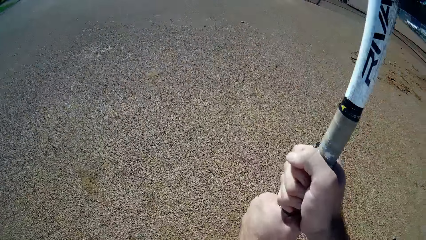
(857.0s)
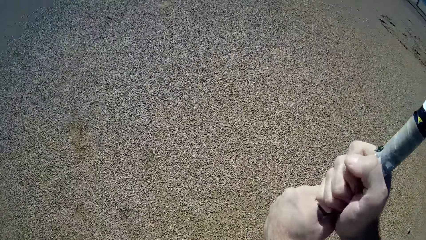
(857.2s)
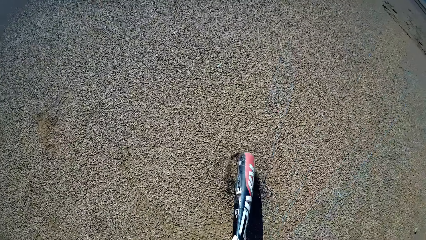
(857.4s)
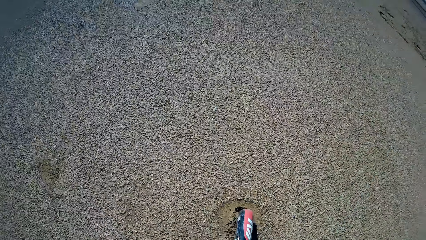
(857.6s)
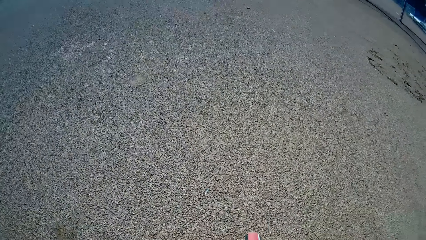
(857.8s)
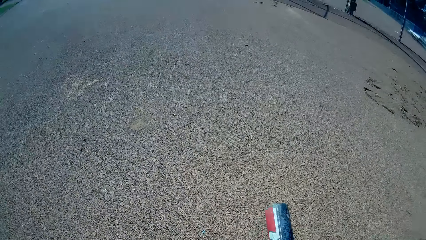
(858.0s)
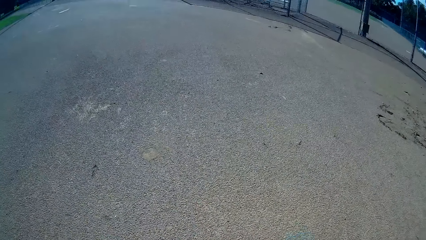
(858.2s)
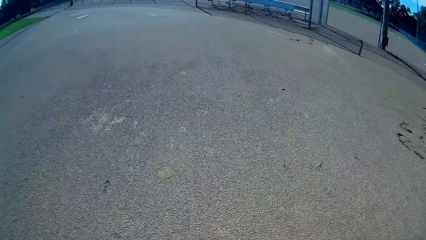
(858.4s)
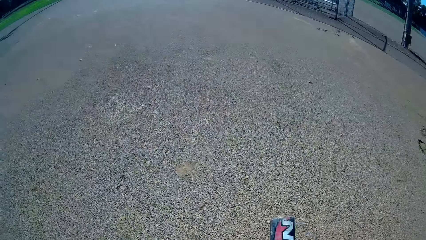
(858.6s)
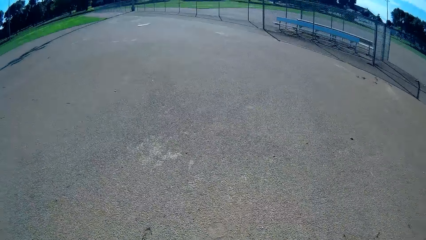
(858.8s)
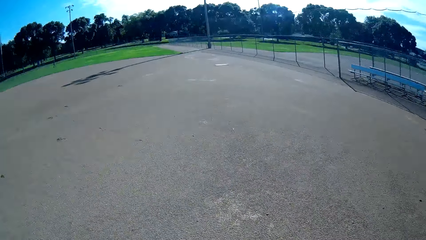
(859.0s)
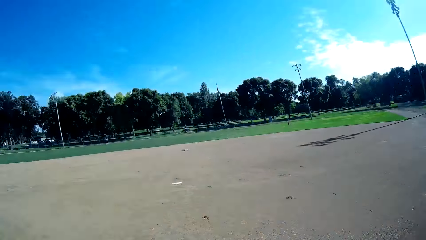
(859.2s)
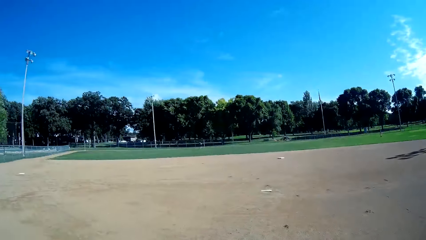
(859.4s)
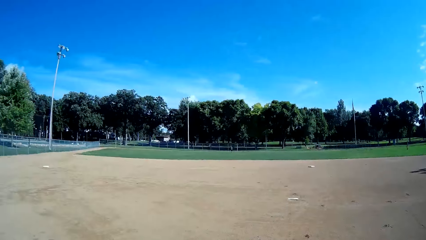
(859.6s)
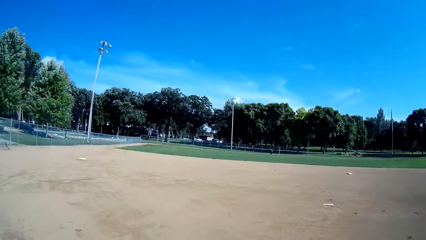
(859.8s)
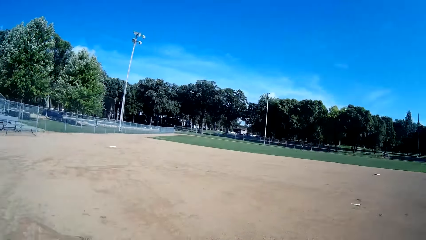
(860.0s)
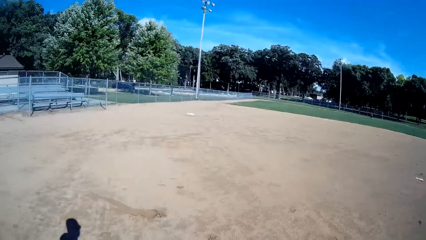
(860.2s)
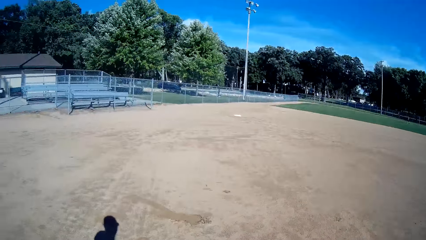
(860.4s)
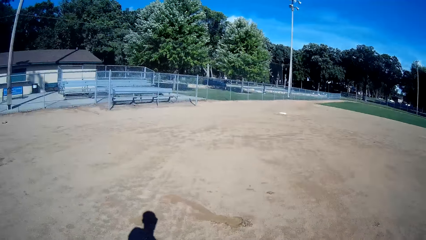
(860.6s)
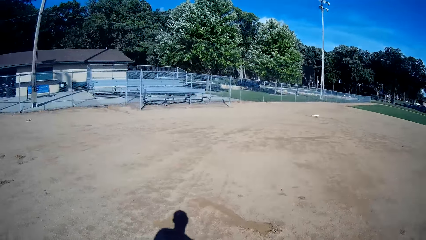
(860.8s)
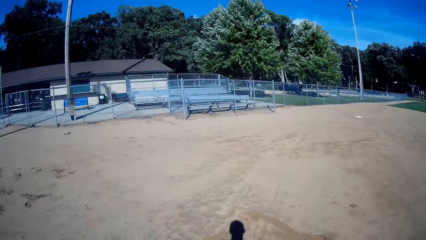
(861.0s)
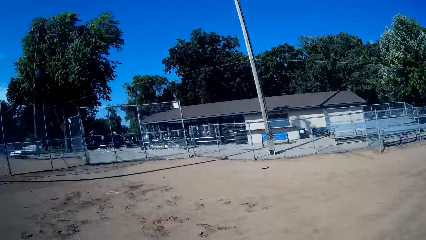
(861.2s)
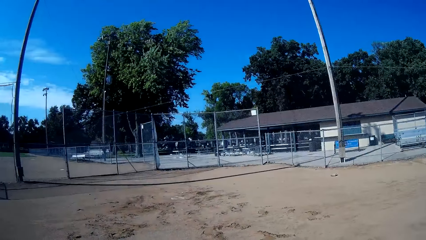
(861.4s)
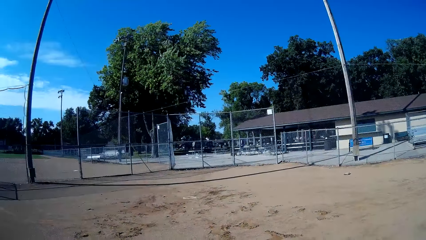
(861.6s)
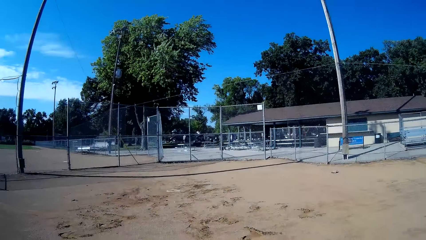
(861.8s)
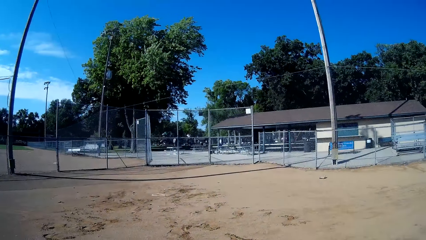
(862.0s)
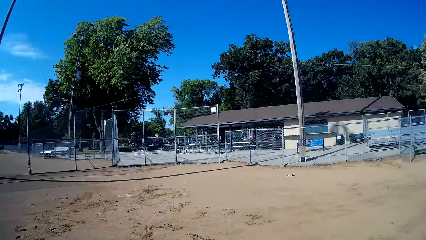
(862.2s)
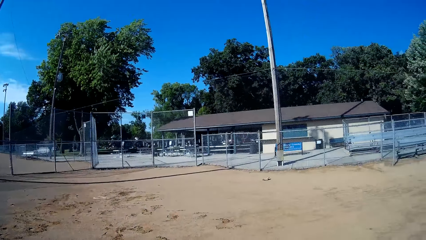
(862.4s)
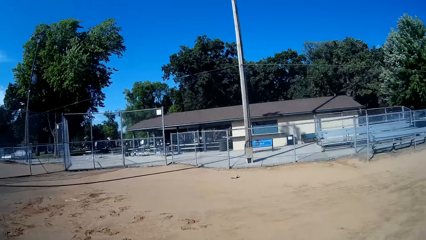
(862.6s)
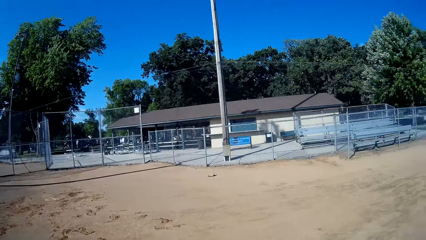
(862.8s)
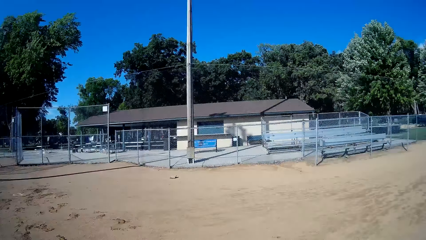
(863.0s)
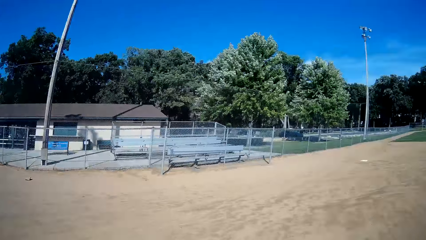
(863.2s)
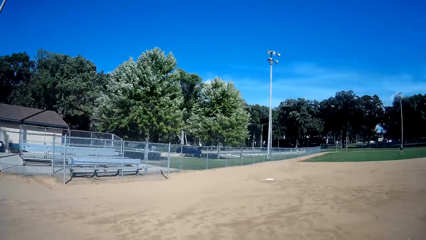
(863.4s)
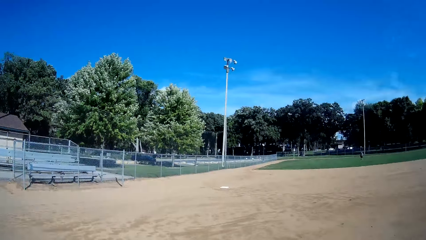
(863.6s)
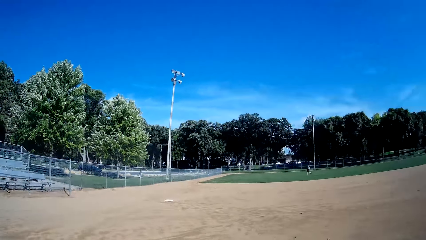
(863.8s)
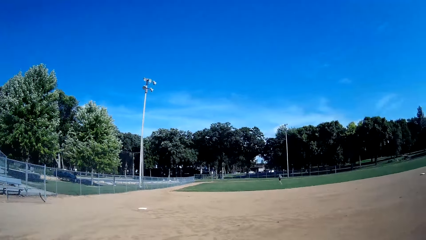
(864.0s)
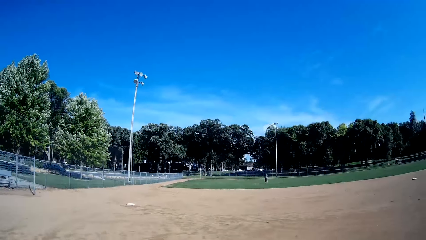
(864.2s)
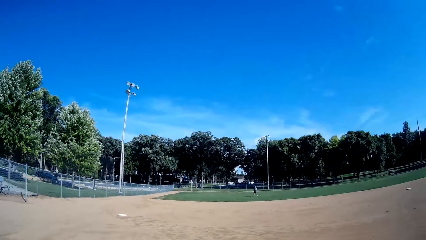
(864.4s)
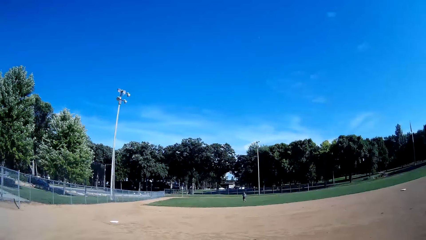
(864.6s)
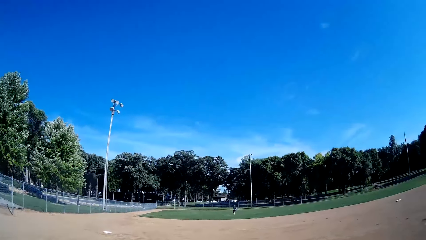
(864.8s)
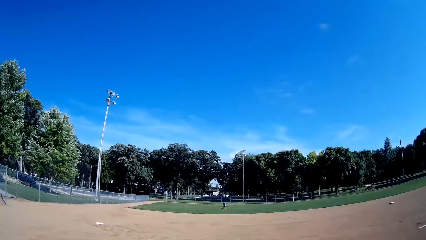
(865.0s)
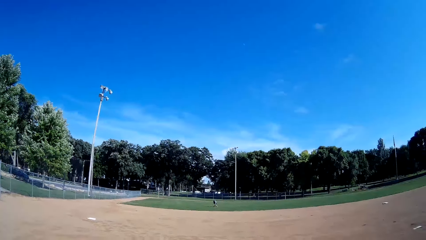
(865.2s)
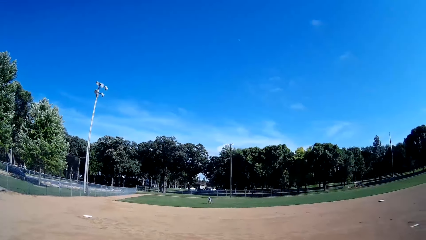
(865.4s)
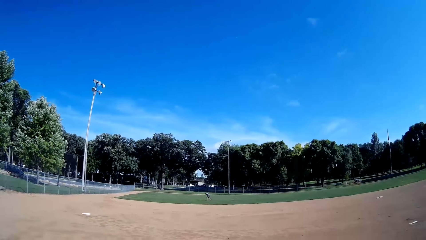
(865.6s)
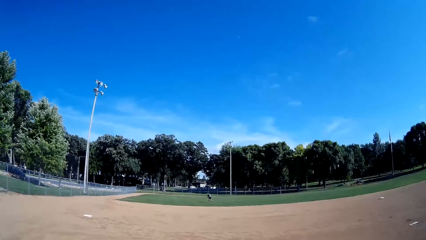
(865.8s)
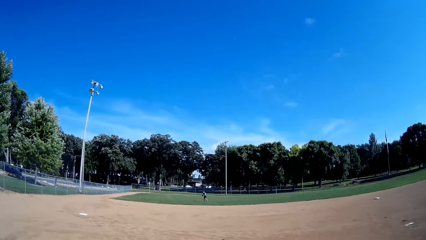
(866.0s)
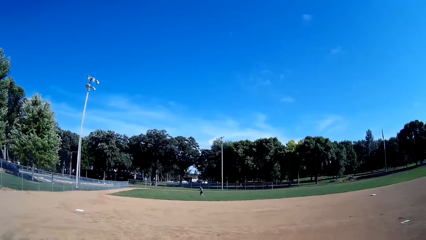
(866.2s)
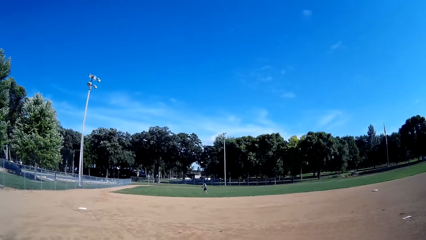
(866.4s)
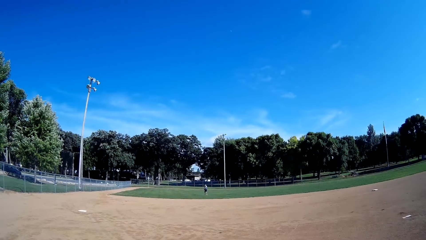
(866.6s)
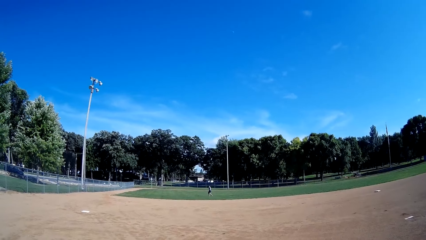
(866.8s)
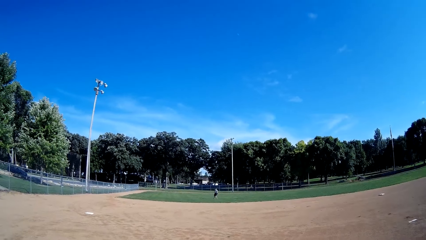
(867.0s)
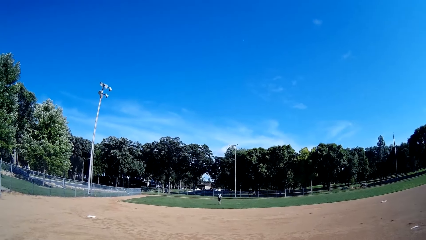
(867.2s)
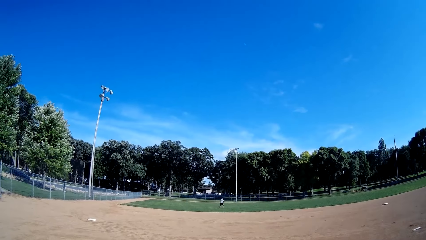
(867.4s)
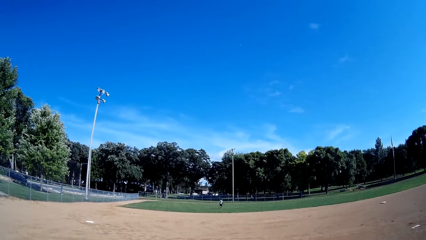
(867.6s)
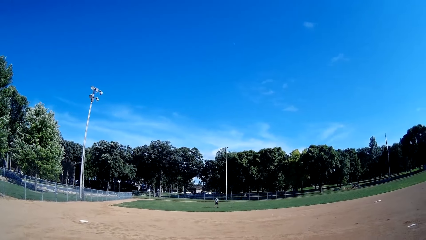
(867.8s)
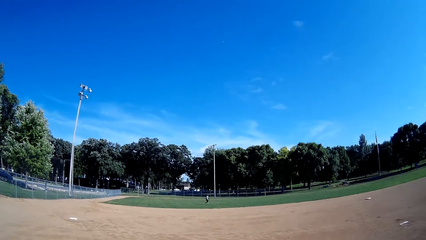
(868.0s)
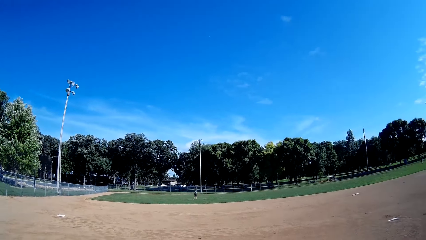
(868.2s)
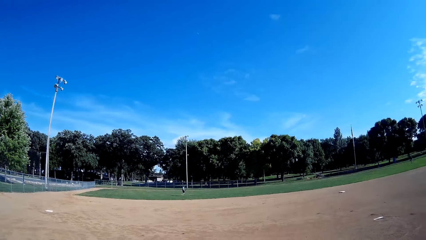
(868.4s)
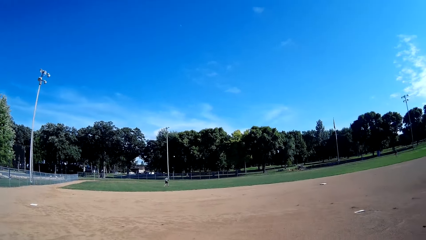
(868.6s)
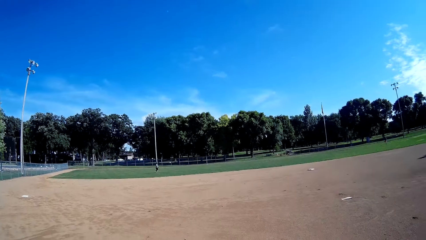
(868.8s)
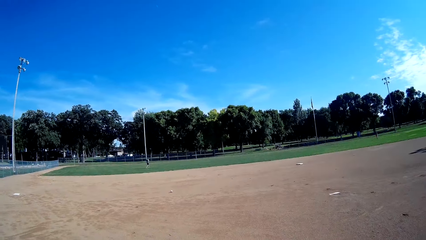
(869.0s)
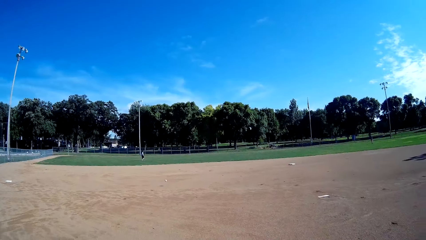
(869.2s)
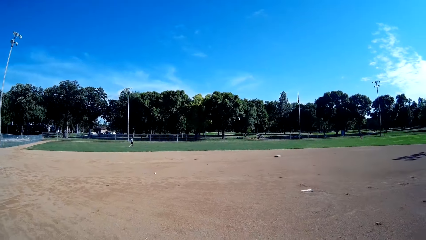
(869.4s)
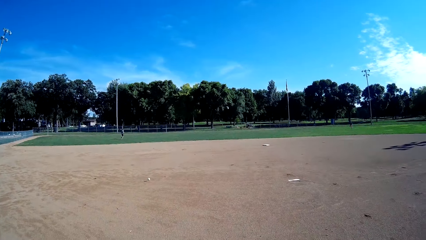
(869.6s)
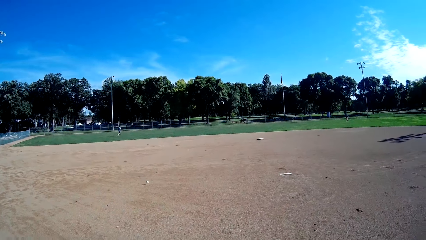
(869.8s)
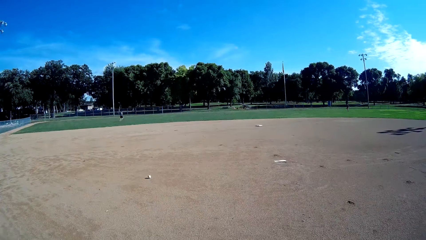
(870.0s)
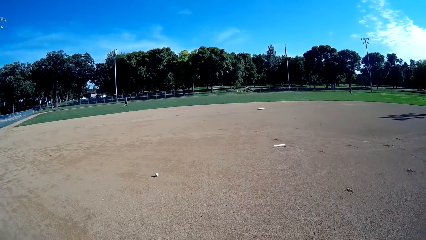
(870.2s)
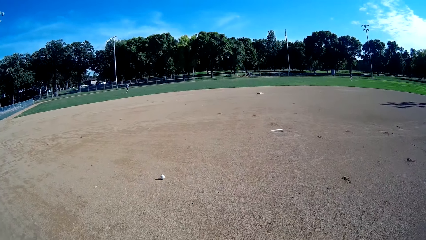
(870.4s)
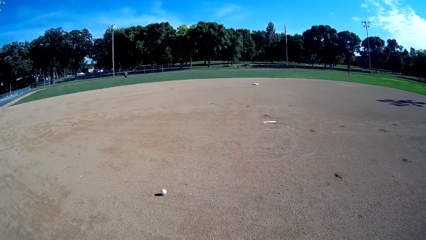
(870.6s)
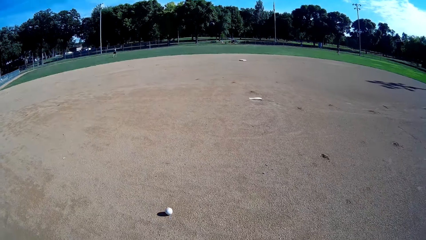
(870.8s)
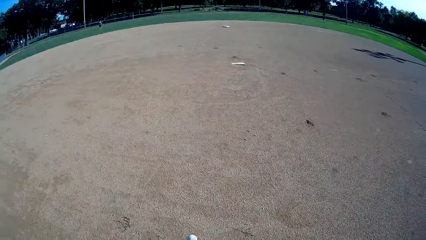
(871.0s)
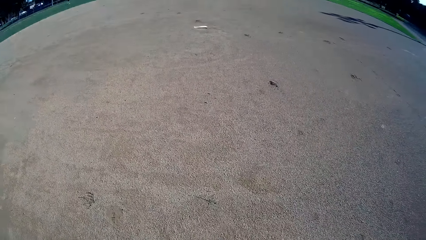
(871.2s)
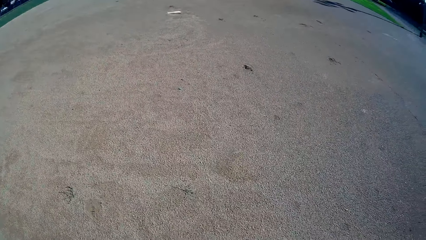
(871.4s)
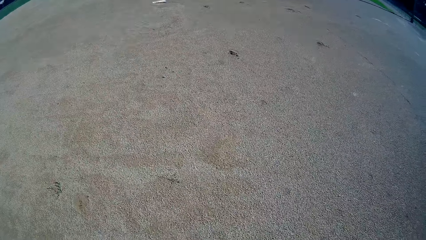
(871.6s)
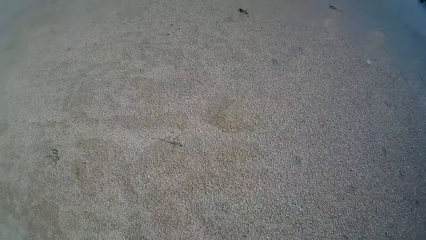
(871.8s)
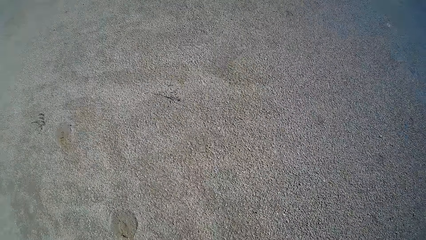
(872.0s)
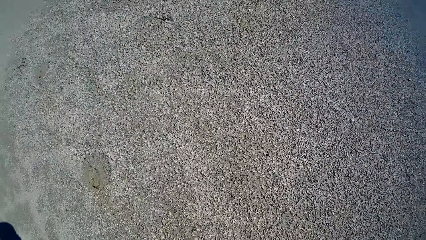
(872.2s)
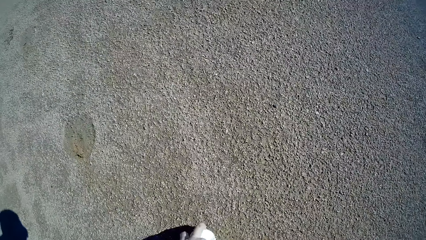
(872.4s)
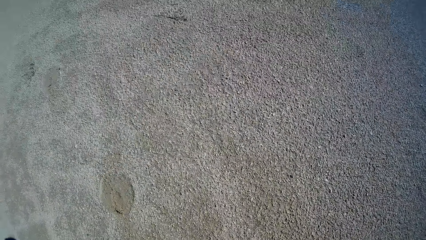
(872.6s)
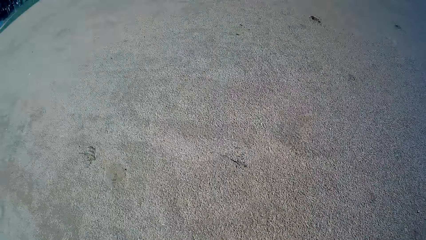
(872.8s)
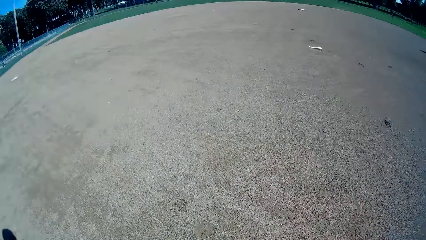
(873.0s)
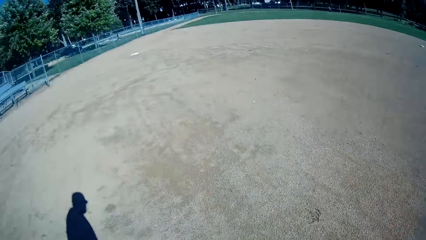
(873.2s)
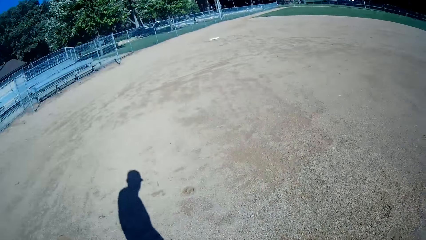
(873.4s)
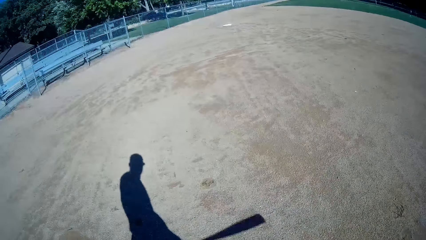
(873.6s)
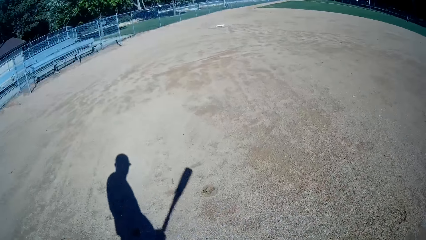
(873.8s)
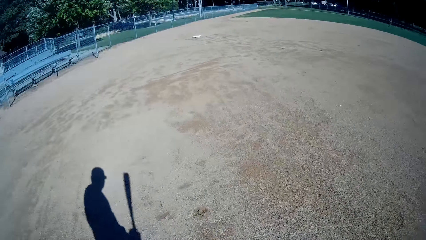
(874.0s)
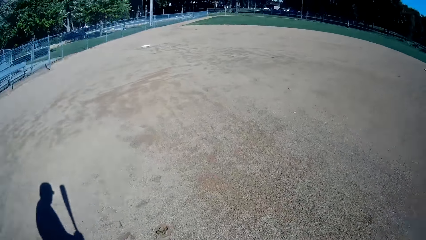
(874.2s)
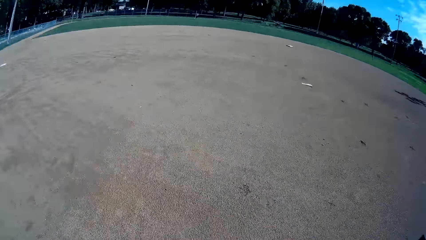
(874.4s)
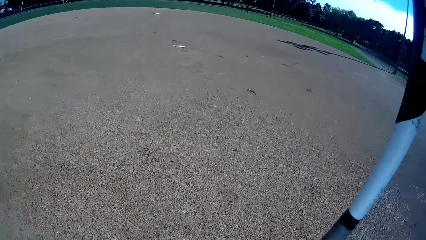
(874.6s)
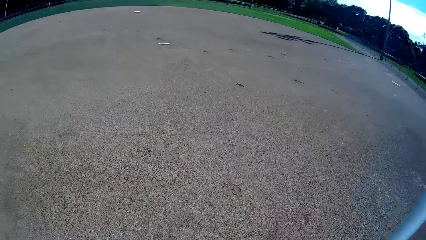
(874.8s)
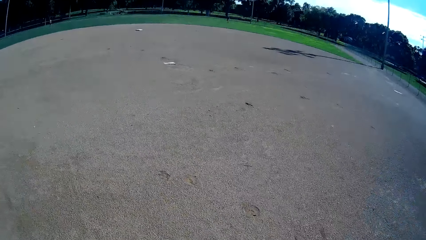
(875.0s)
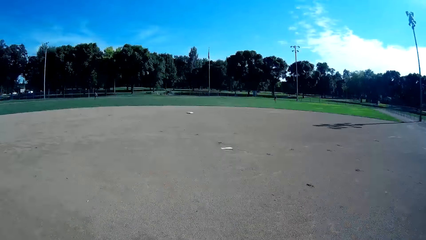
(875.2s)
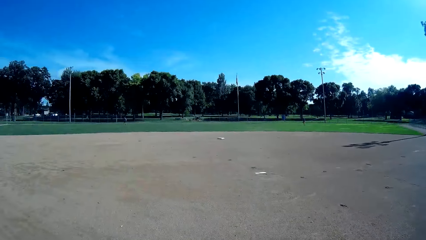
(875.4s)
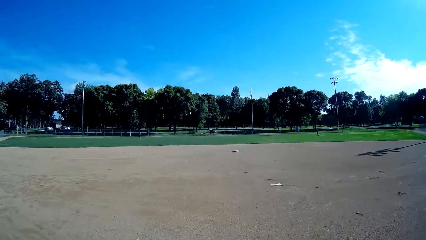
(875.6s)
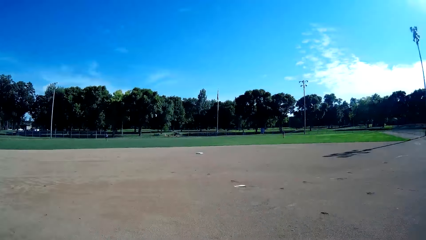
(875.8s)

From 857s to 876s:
The camera wearer hits the baseball bat on the floor and walks in the field. A man throws a baseball to the camera wearer. The camera wearer picks the ball from the ground.
